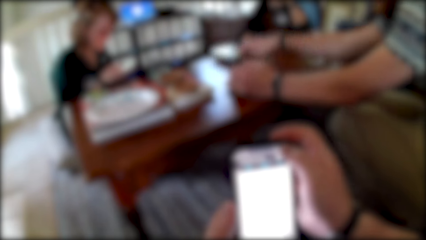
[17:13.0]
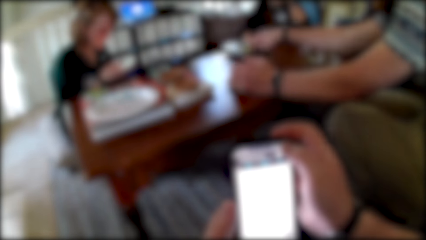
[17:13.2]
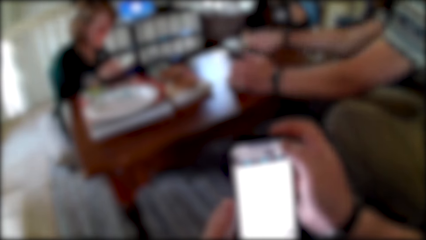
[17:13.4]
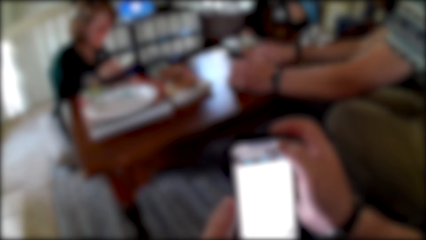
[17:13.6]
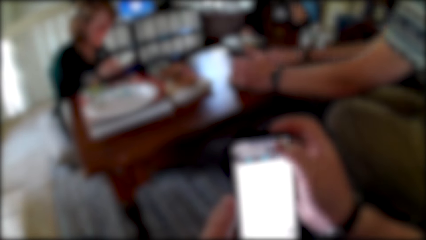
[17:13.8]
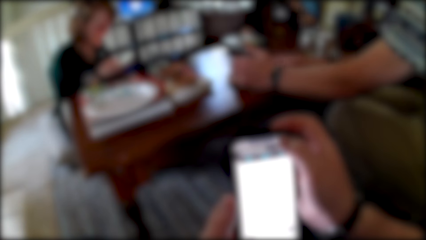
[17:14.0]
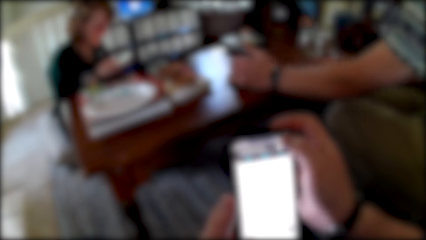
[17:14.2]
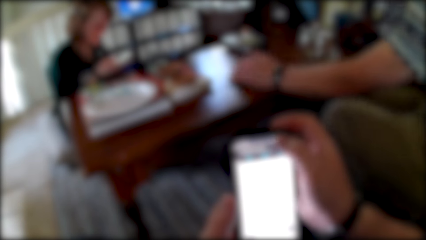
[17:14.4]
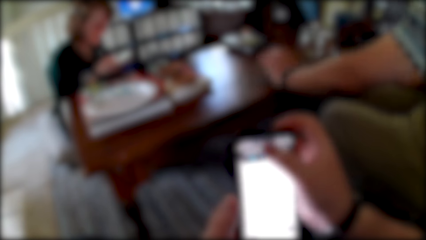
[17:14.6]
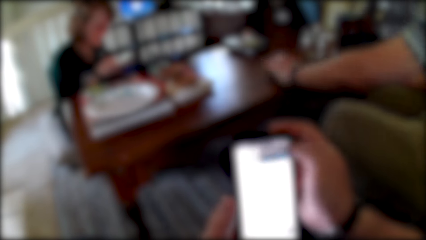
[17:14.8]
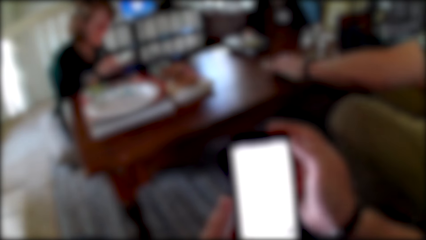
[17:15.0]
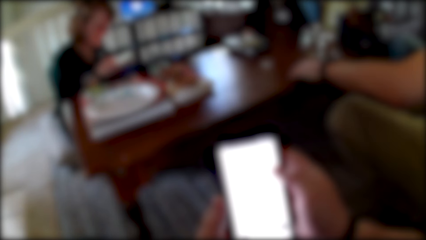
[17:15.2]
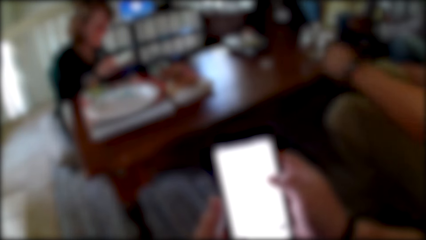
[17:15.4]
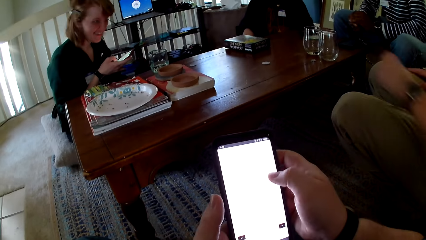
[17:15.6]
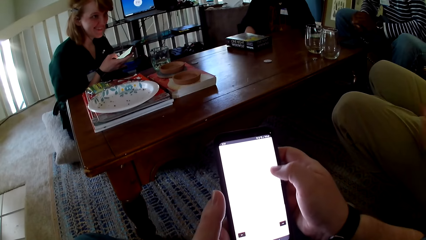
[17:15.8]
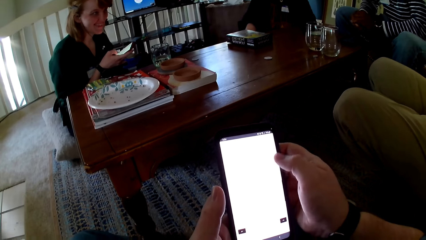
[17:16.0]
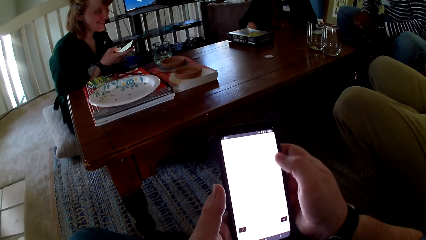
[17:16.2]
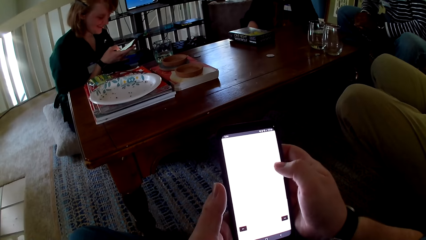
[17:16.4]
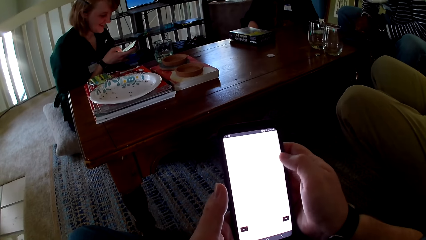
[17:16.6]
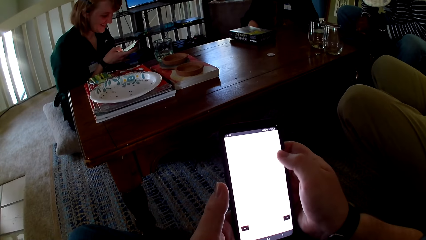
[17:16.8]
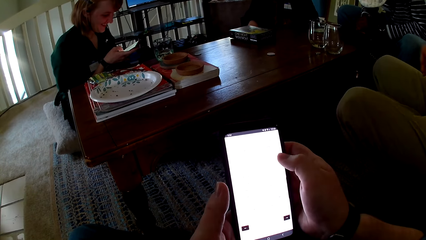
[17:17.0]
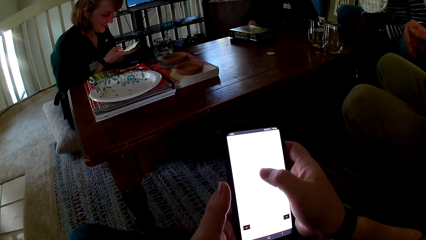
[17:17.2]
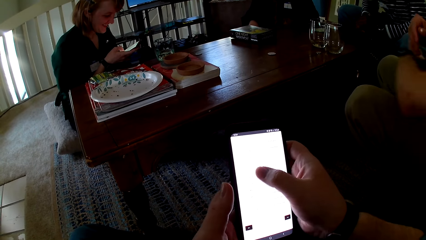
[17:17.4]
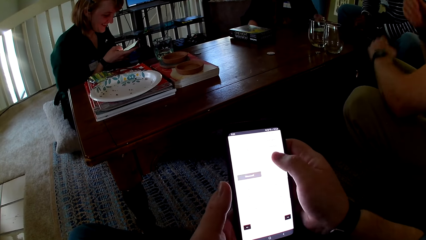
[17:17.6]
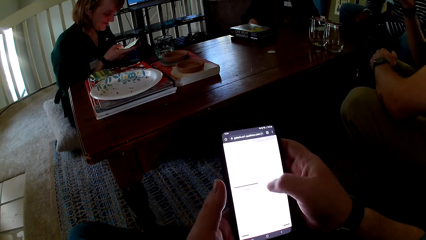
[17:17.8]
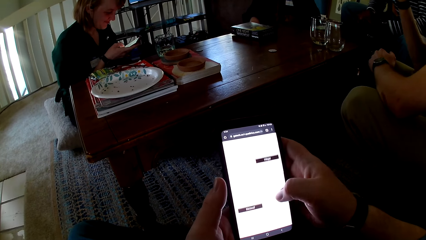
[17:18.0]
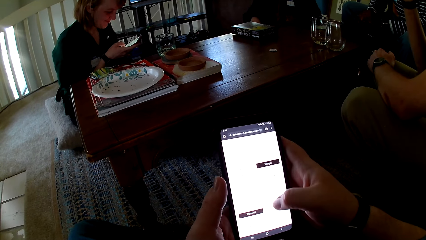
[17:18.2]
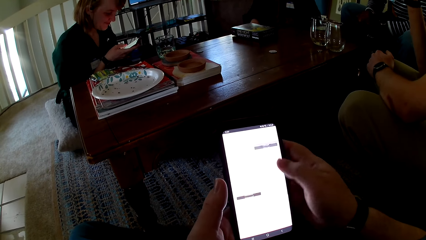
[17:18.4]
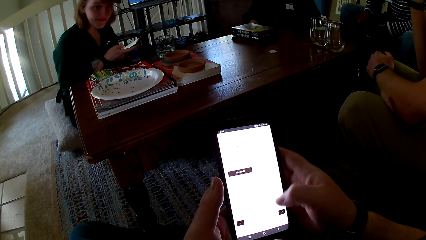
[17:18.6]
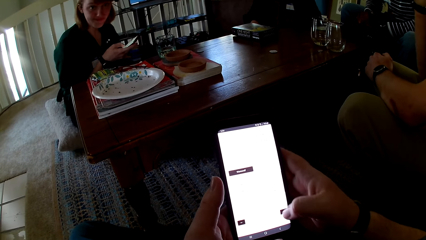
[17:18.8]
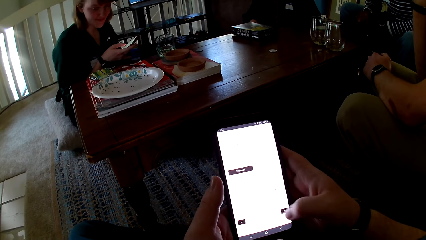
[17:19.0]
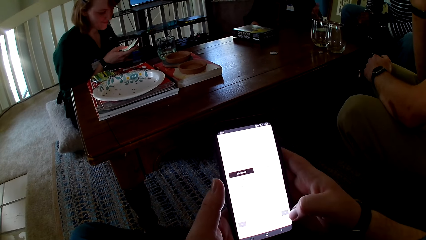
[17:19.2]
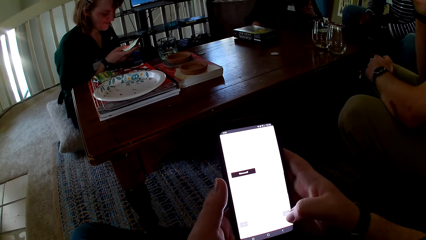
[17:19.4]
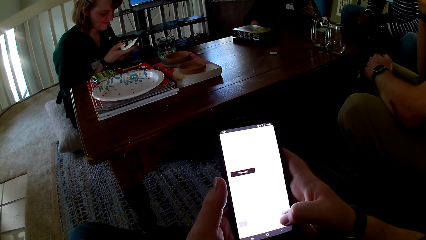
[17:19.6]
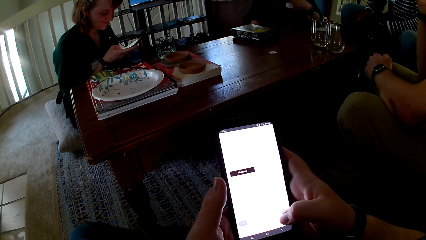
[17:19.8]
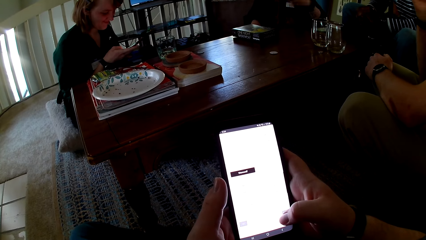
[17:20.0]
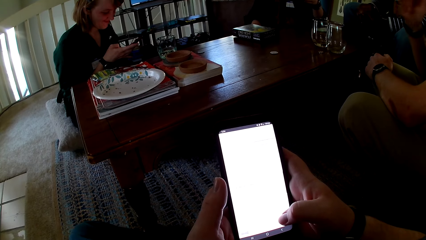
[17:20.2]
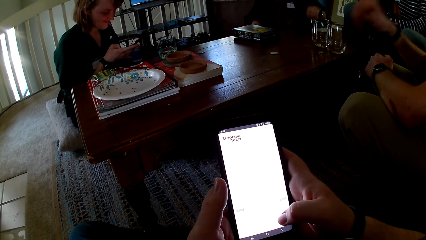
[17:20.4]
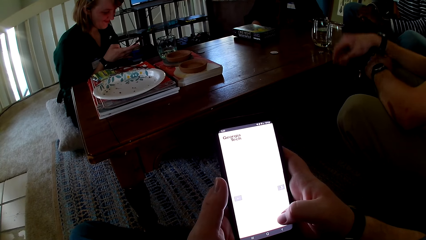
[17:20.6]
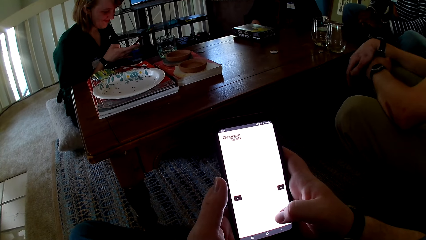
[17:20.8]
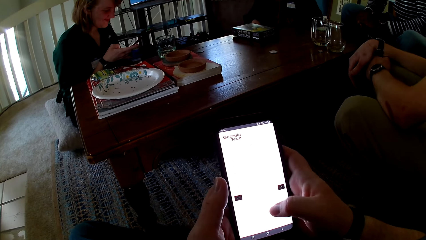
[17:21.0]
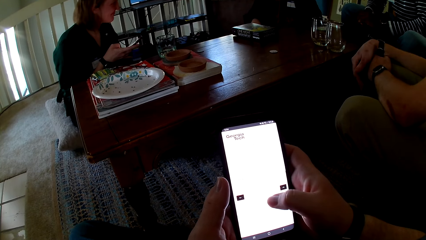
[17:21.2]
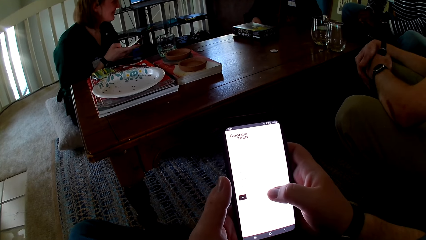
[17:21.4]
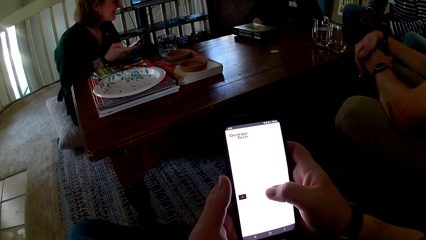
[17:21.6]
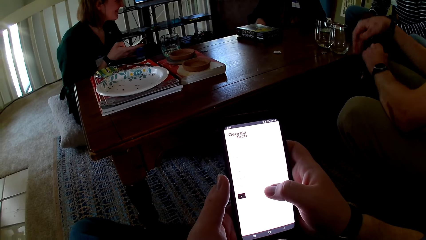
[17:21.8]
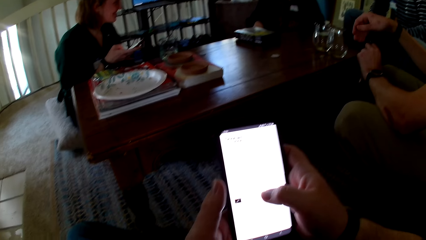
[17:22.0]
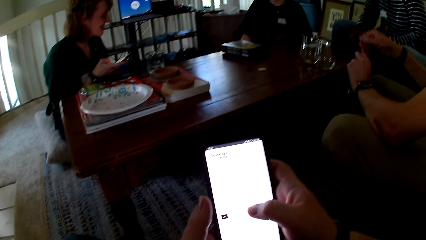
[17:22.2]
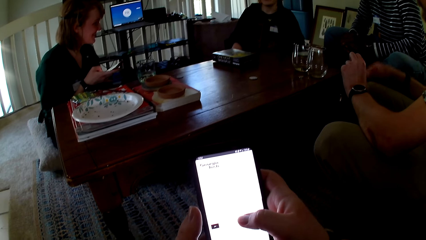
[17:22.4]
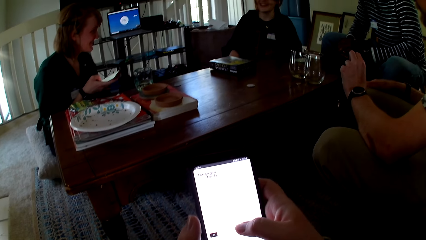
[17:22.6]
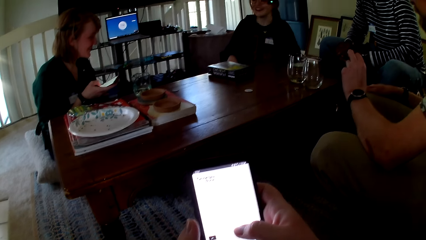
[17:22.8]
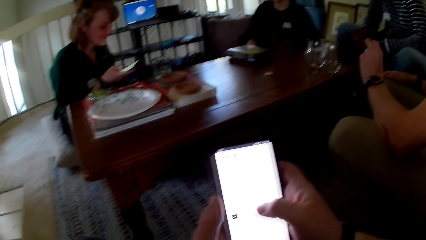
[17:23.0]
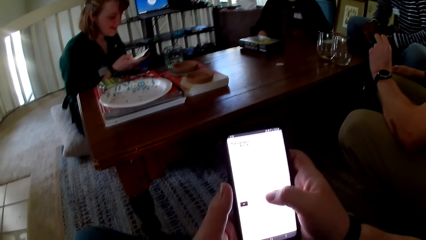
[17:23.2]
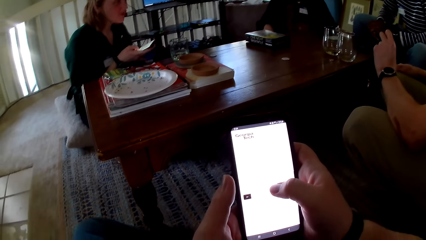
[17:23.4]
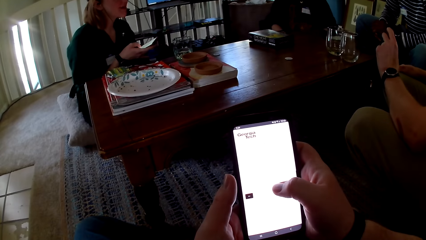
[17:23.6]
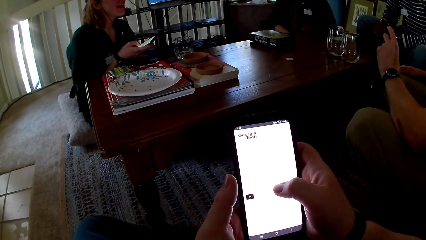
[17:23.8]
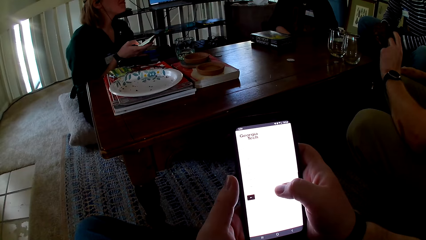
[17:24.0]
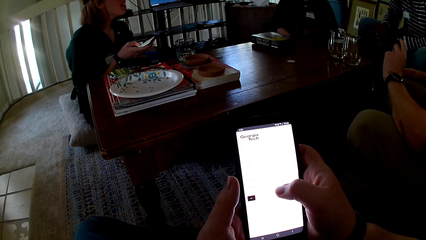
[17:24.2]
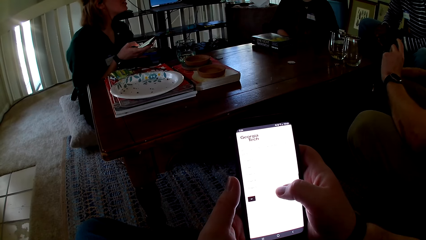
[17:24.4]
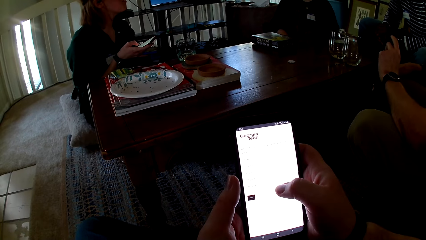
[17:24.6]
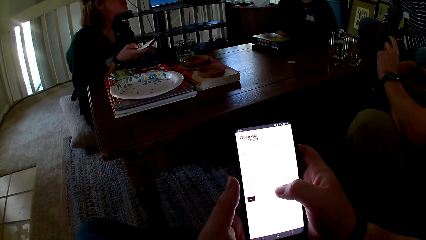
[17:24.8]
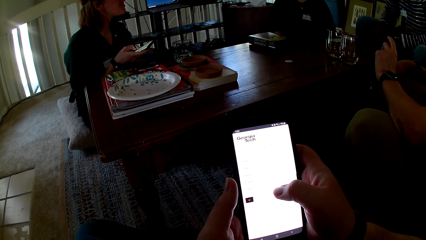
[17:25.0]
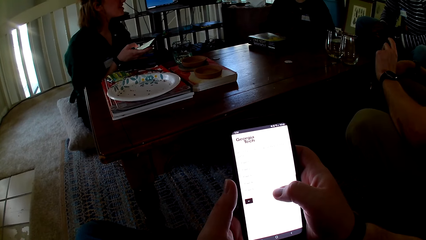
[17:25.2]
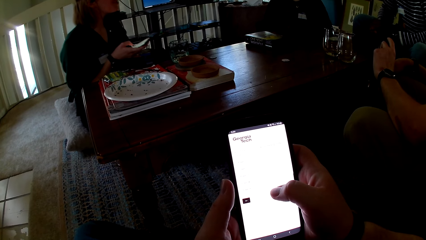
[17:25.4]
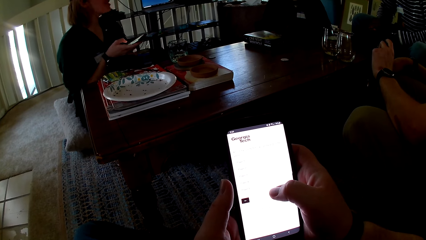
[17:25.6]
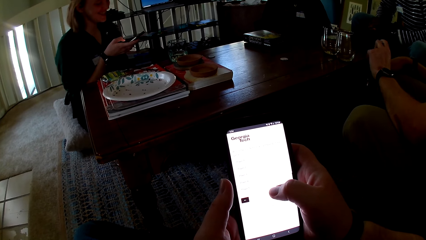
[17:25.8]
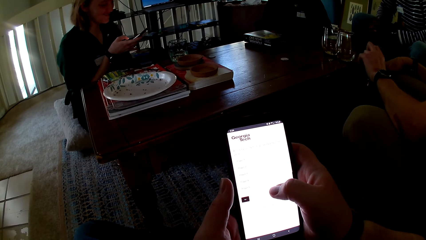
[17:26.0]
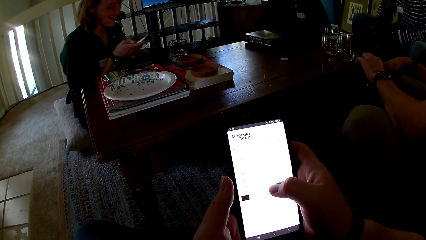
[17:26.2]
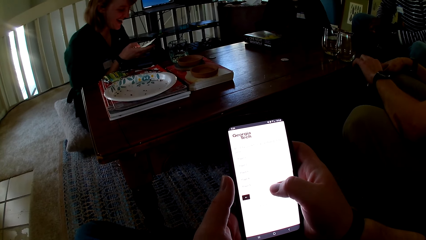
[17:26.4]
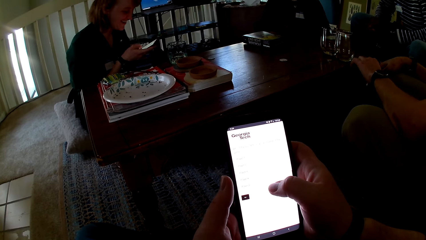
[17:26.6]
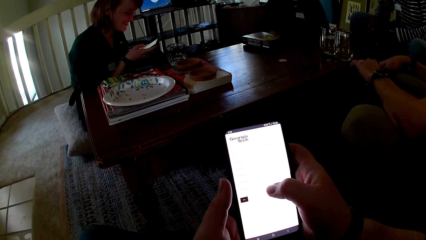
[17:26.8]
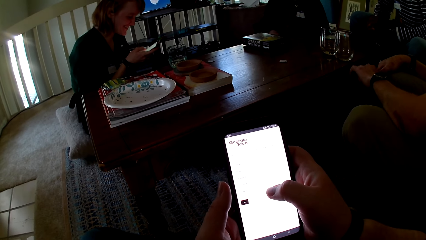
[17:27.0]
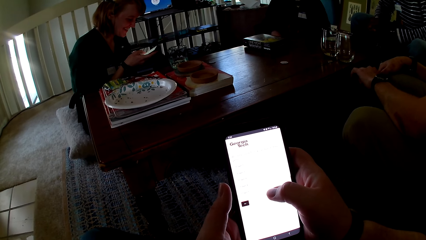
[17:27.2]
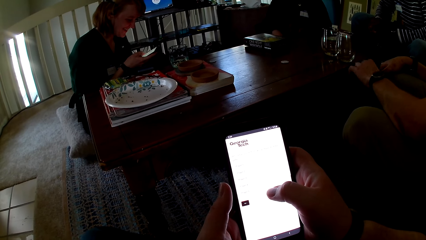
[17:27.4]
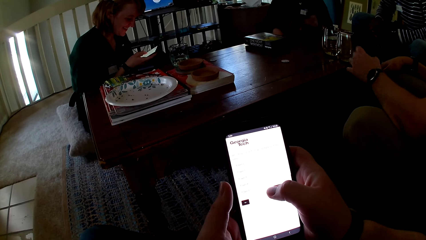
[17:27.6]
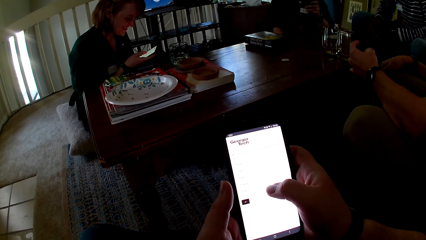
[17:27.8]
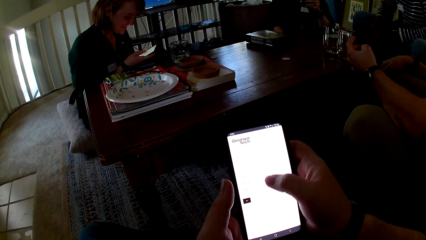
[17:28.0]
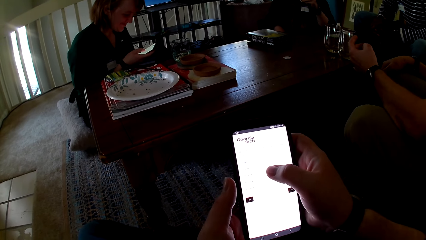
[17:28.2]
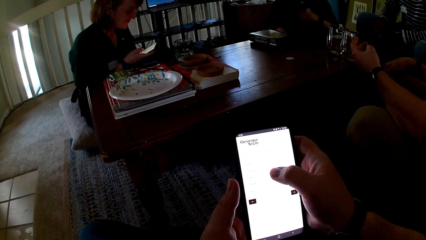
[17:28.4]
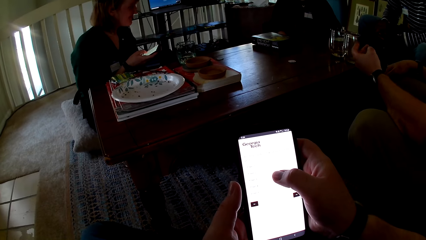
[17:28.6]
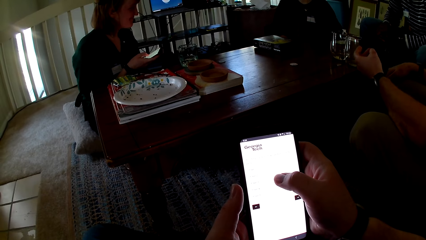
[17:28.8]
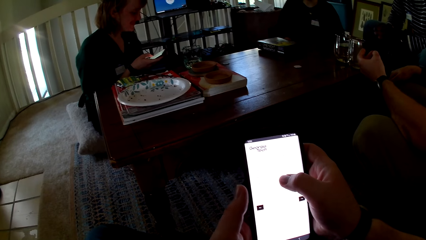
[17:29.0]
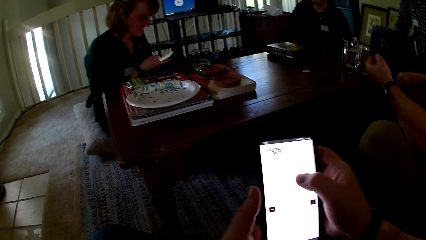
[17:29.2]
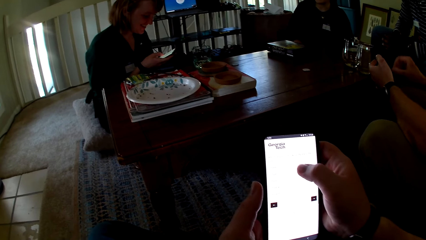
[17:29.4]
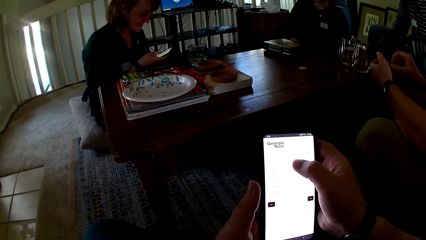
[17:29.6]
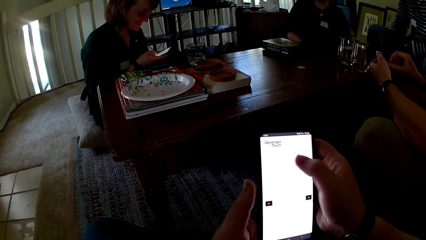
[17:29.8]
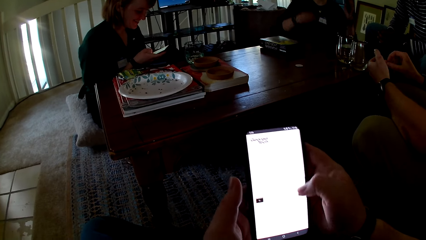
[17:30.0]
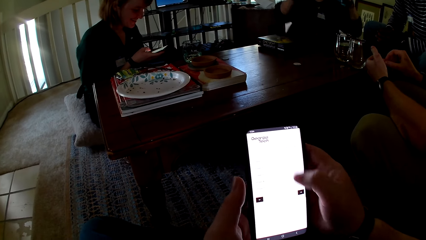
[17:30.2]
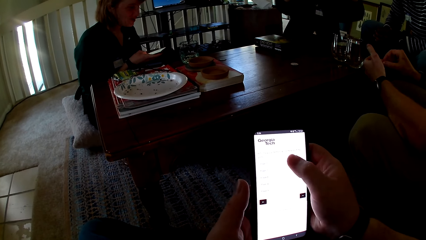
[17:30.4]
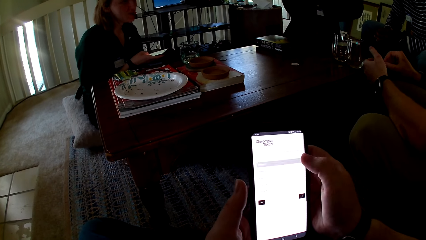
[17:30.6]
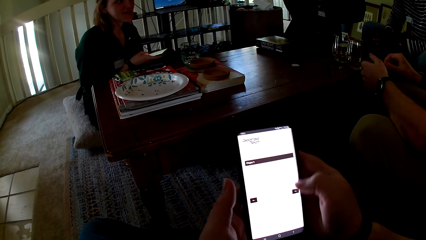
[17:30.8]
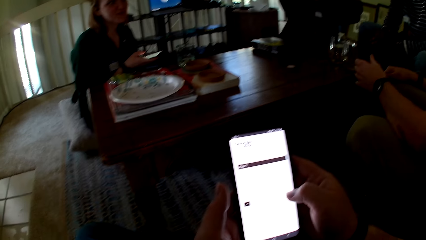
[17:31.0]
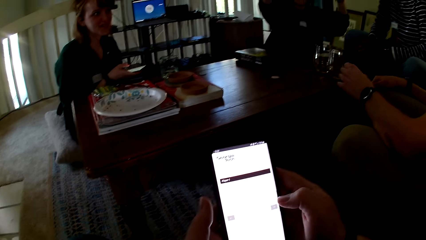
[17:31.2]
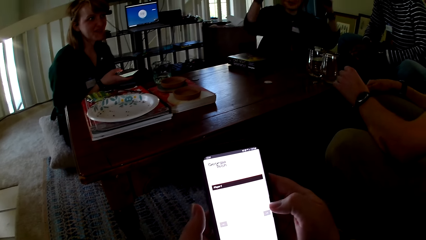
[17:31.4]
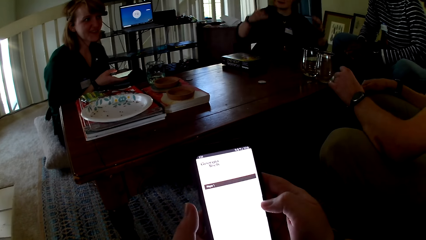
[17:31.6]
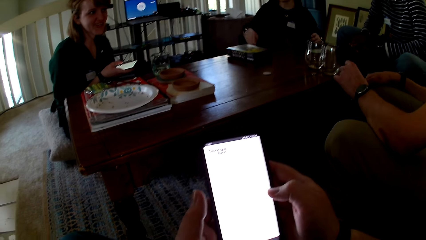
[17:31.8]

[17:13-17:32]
A person touches the phone. The camera wearer touches the phone.
